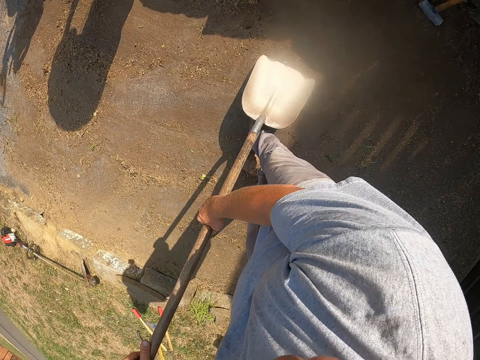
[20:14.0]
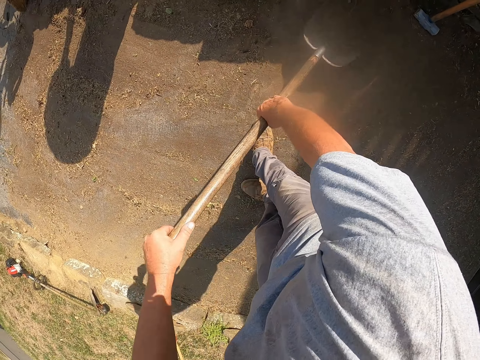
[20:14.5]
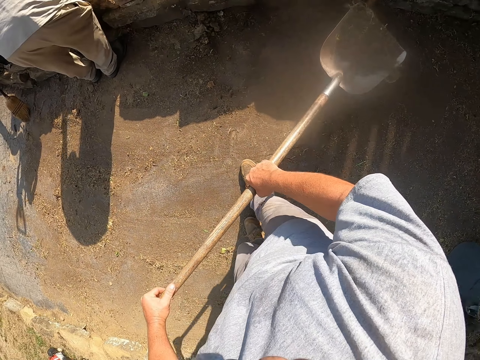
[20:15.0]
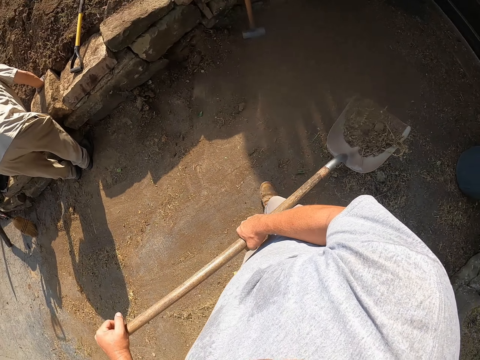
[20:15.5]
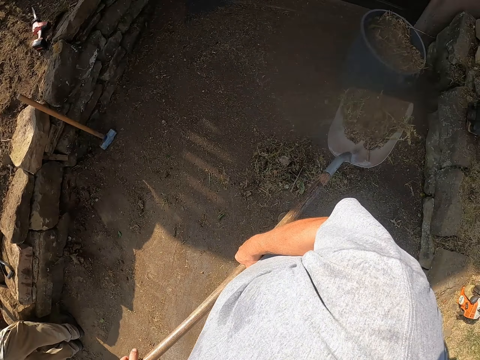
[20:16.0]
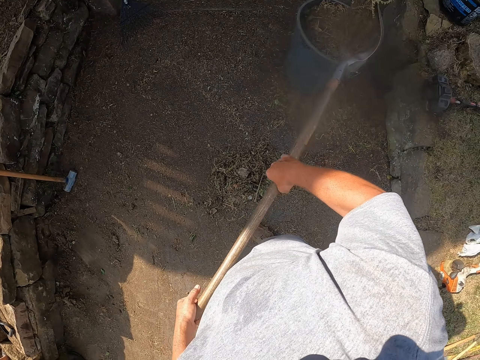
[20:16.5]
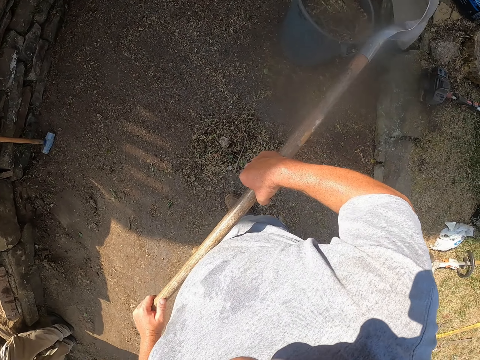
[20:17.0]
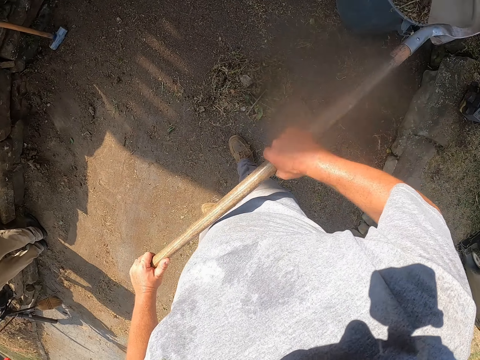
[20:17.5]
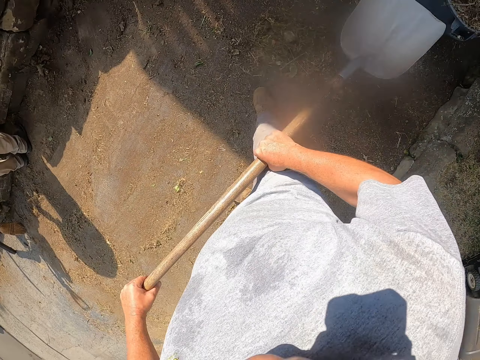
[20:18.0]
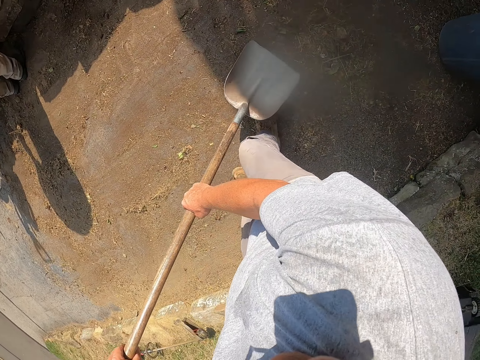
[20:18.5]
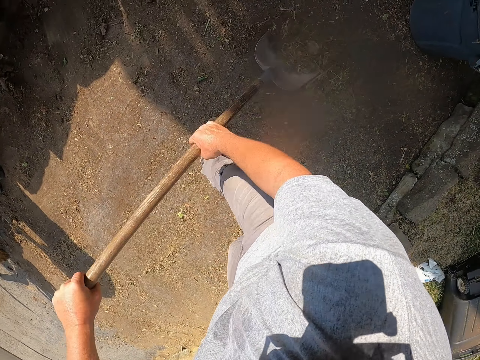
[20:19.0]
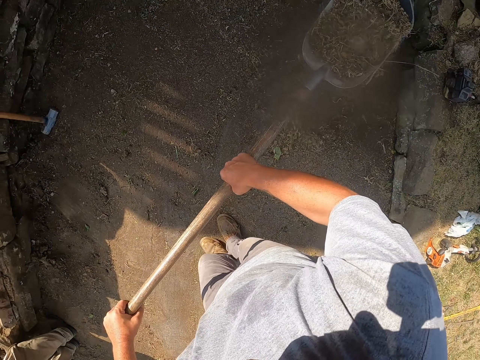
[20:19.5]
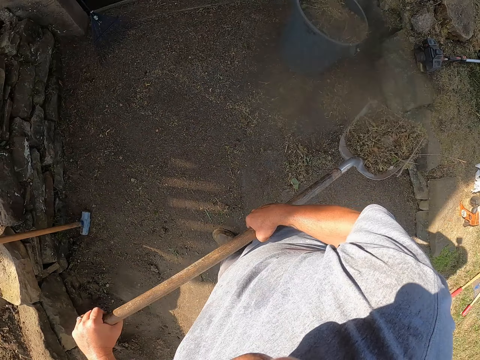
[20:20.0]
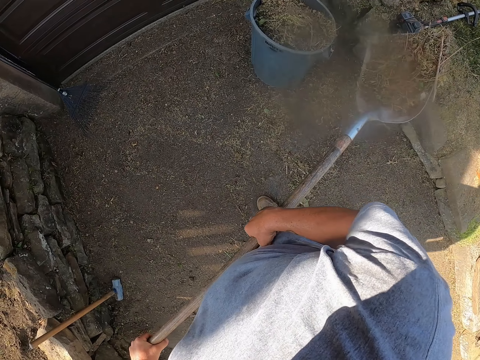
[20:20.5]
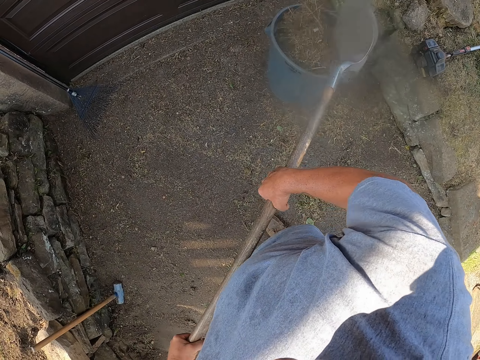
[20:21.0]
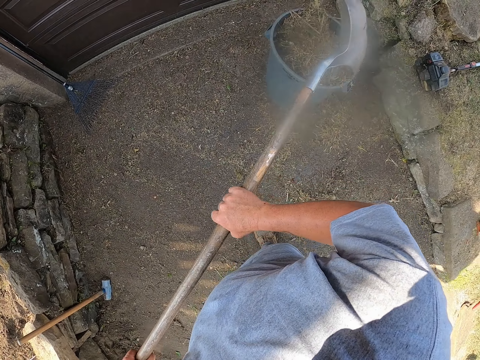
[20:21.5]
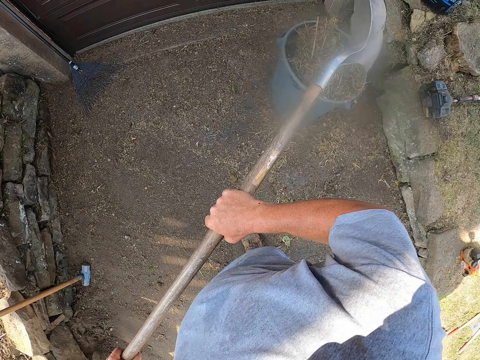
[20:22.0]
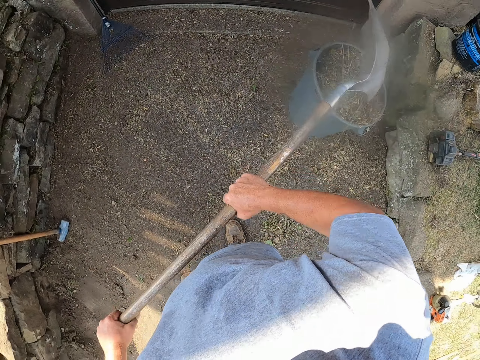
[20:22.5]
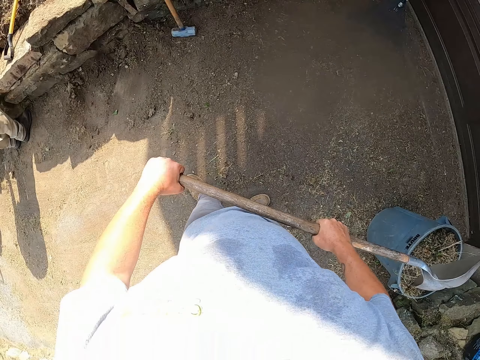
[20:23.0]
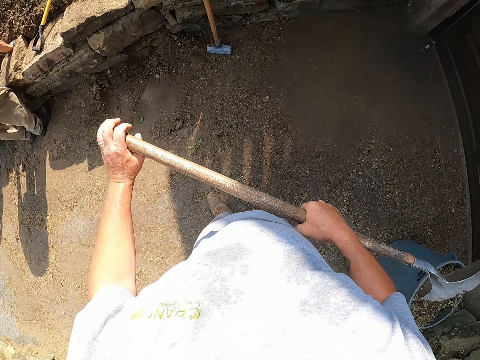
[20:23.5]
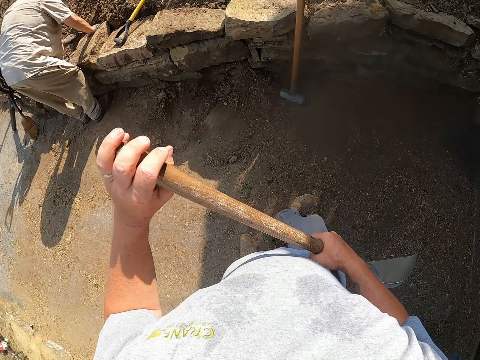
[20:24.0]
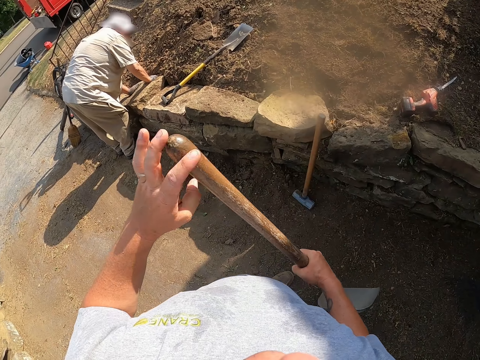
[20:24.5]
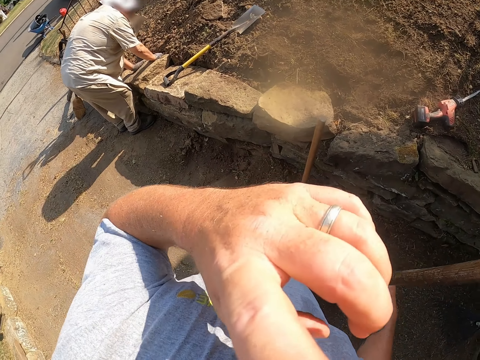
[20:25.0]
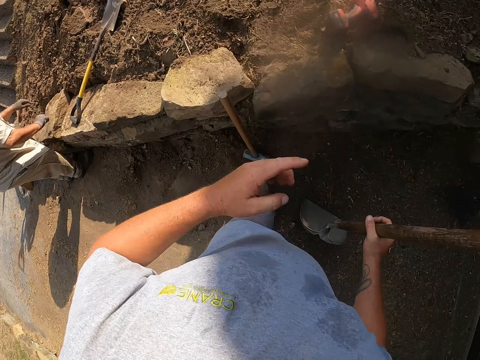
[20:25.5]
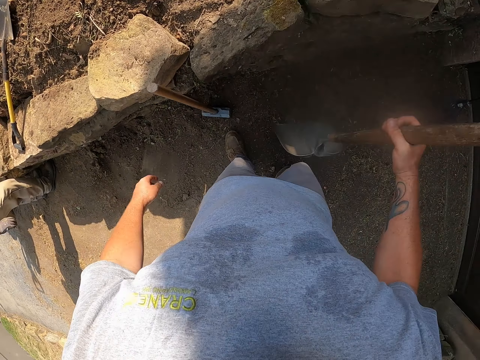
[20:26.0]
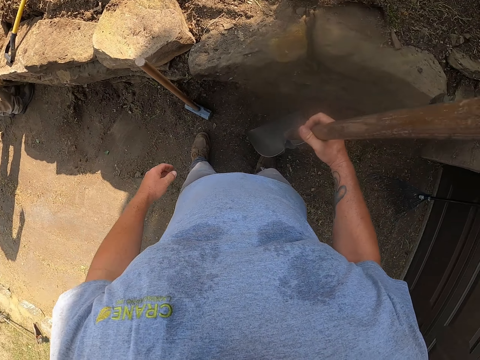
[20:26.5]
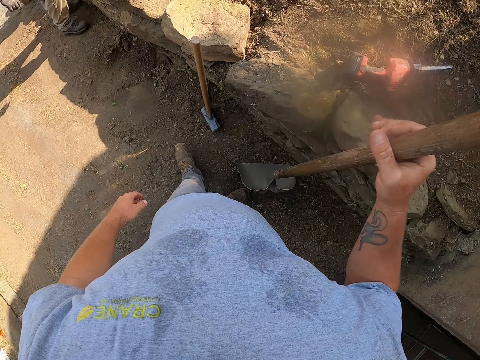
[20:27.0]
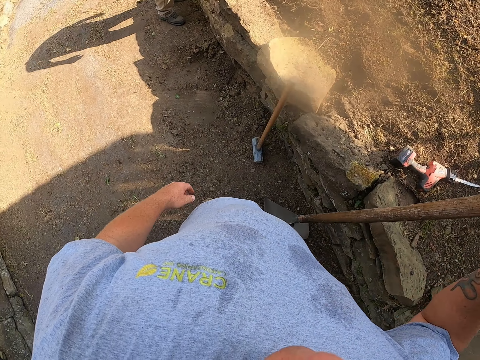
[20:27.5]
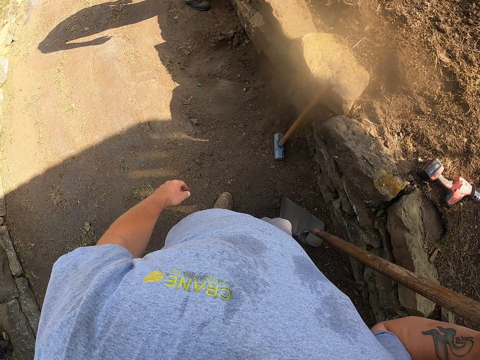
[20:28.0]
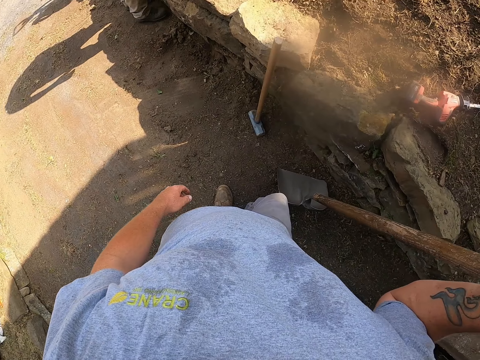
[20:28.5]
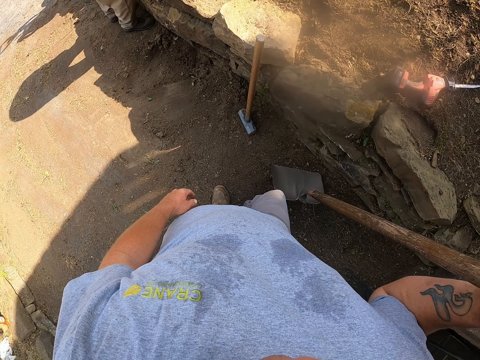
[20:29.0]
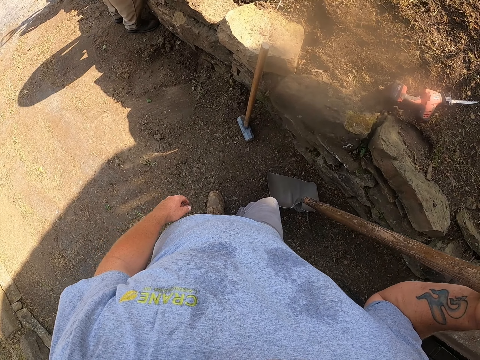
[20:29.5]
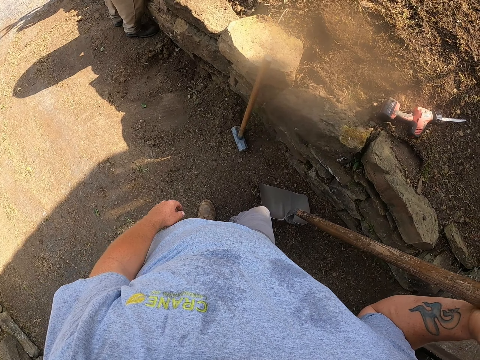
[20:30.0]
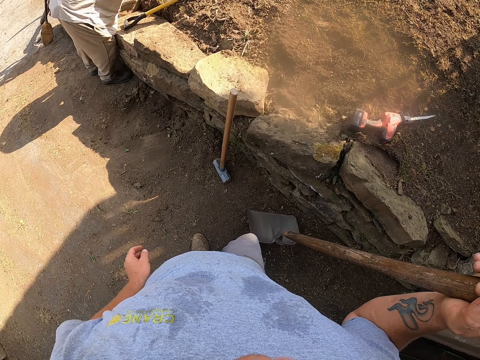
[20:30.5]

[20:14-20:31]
The camera wearer scoops dirt from the ground with a shovel. He throws the dirt in a dustbin with the shovel. He scoops the dirt from the ground with the shovel. He throws the dirt in the dustbin with the shovel. He adjusts the dirt in the dustbin with the shovel. He hits the shovel in the dustbin. He looks around a verandah. He walks around the verandah. He touches his face with his finger. He adjusts the shovel on the ground. He looks around the verandah. He stands on the pavement.

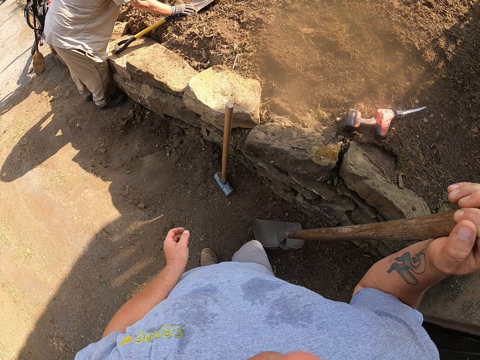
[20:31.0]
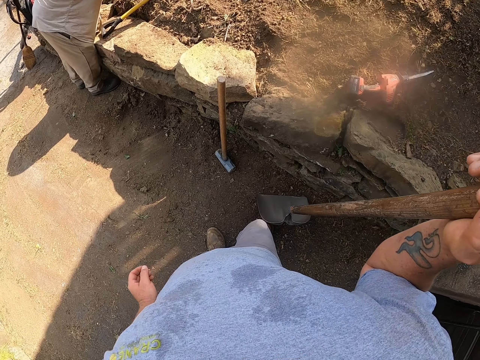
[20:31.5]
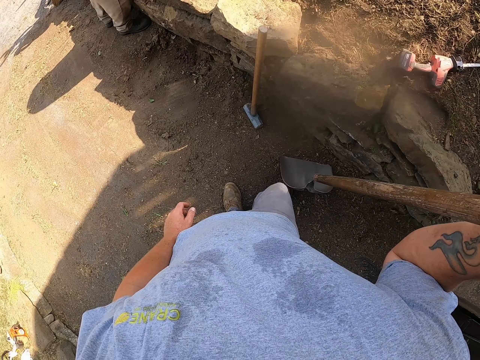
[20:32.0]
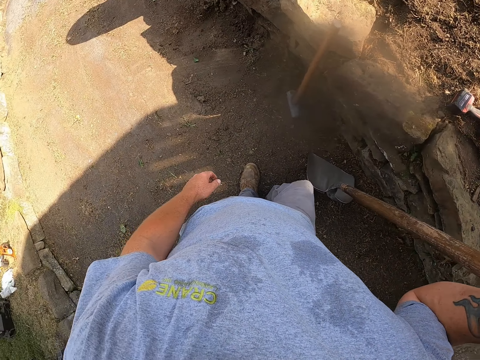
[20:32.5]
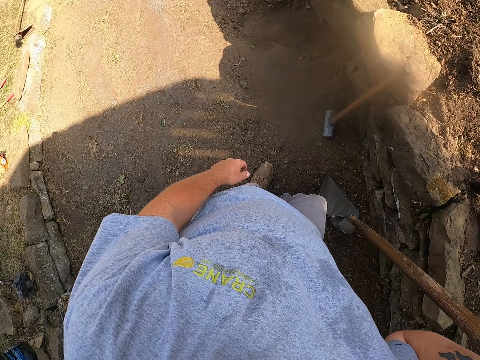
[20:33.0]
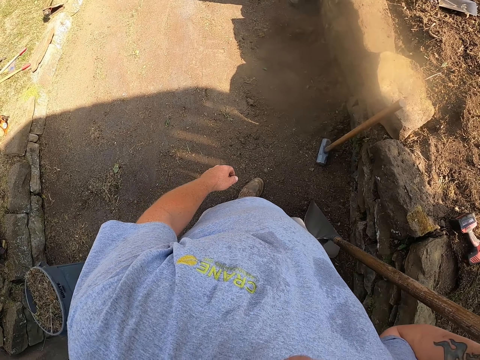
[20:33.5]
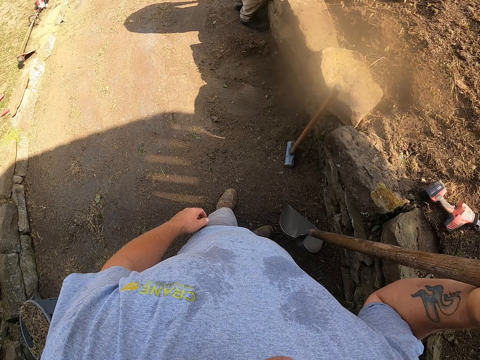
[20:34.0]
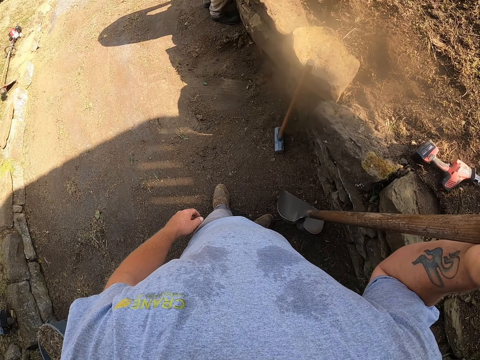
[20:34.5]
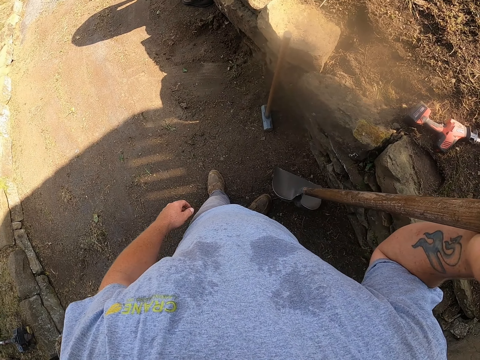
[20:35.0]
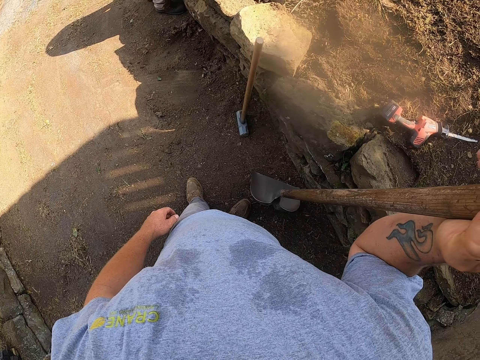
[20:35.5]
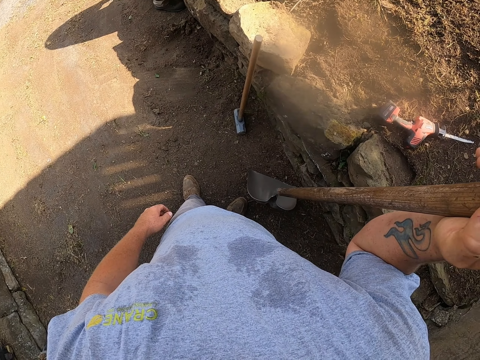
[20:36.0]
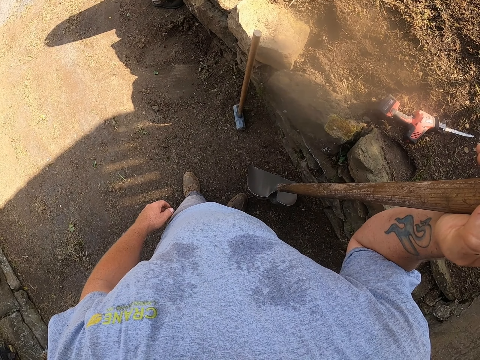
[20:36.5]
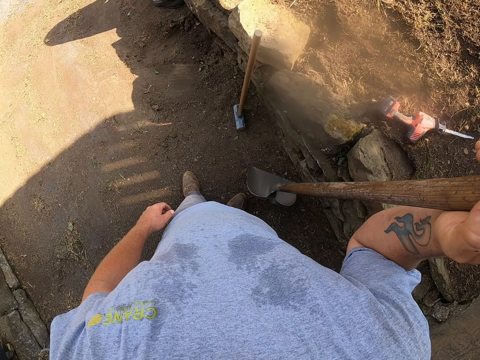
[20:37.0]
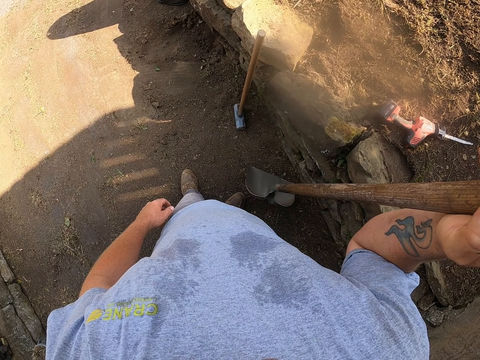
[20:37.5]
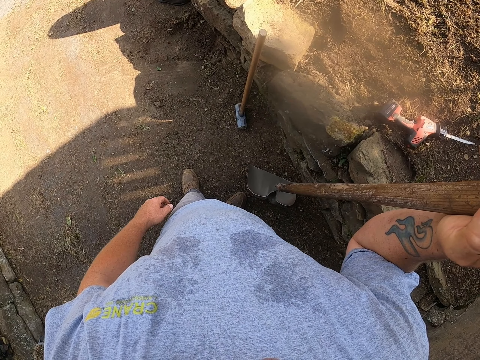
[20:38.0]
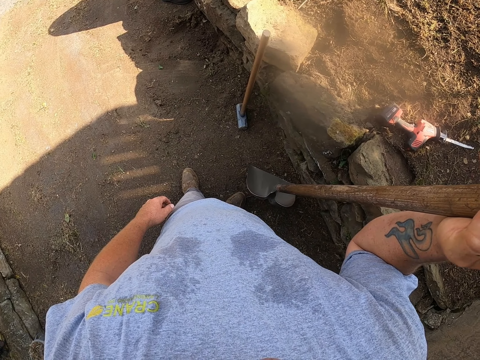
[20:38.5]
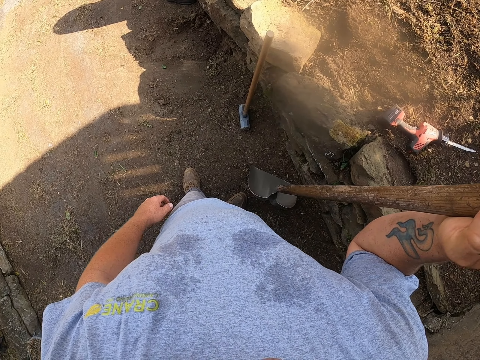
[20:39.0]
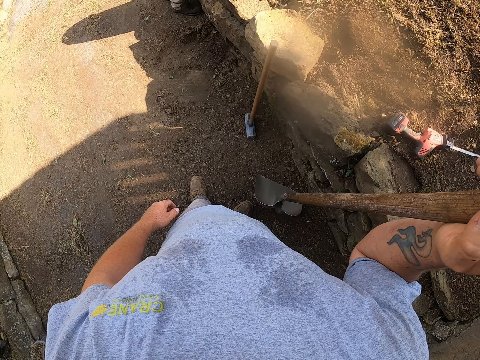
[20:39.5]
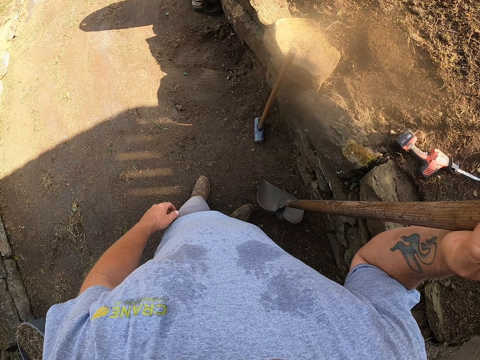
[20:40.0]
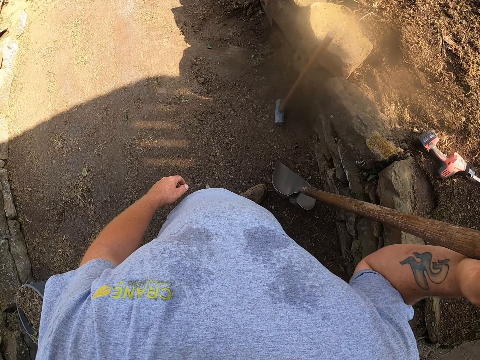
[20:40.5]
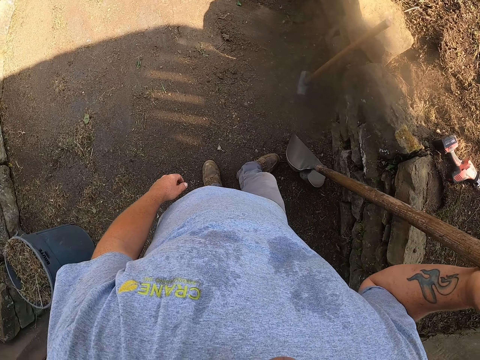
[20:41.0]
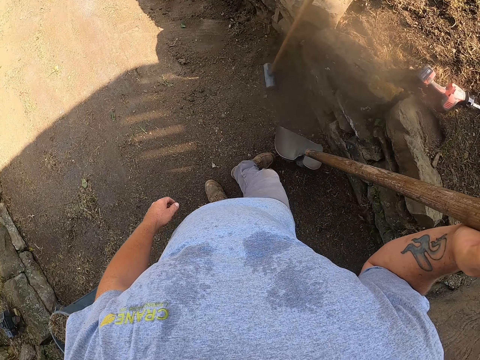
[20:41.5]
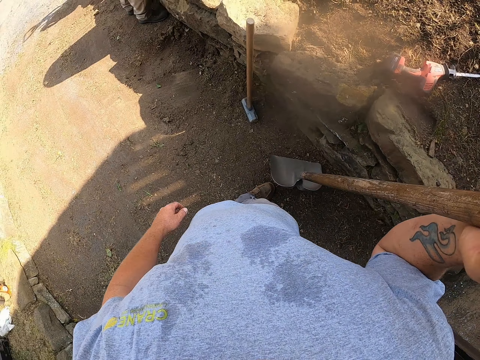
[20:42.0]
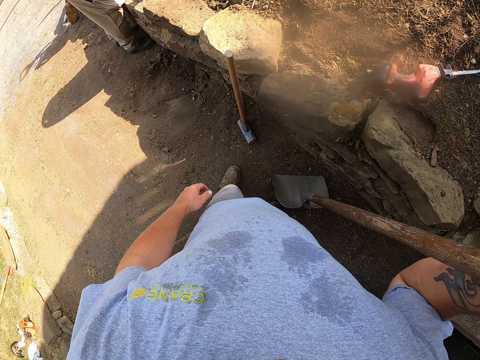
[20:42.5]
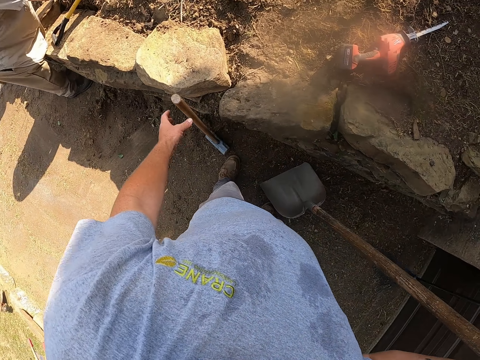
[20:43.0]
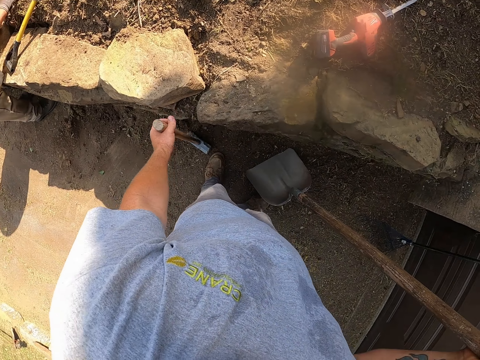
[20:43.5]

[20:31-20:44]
A man does something. The camera wearer stares at the pavement. He moves his feet on the ground. He looks around a verandah. He moves back. He moves his feet on the ground.
